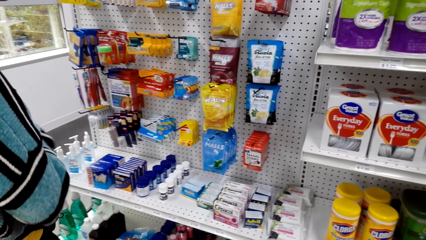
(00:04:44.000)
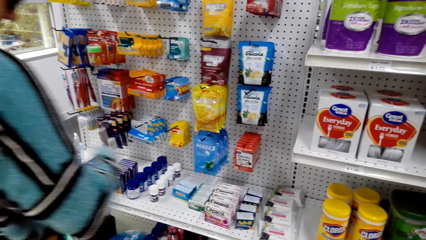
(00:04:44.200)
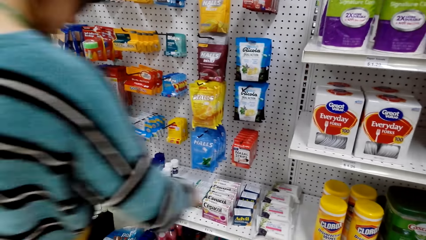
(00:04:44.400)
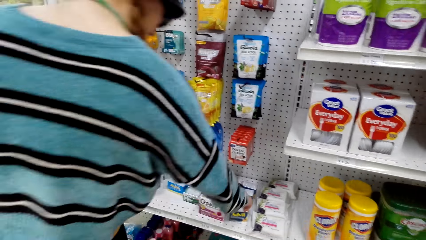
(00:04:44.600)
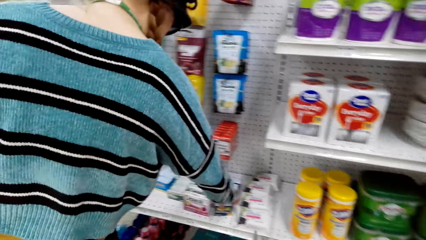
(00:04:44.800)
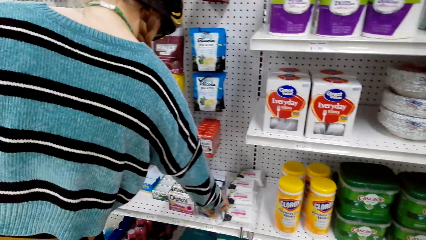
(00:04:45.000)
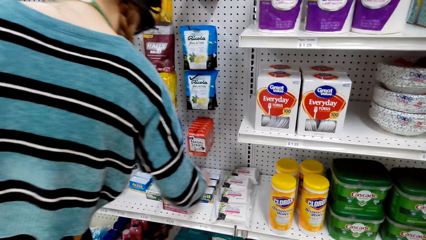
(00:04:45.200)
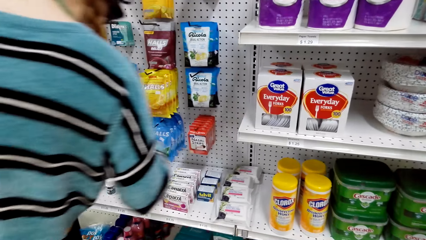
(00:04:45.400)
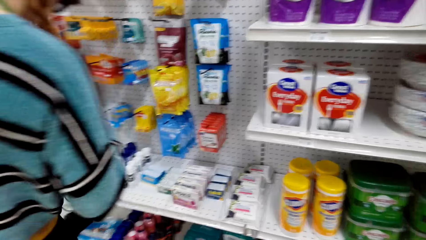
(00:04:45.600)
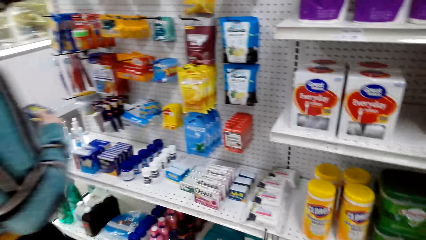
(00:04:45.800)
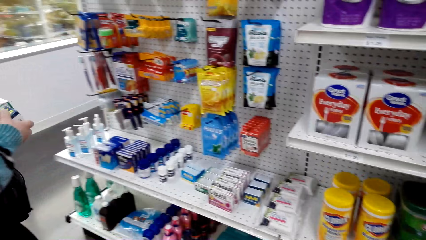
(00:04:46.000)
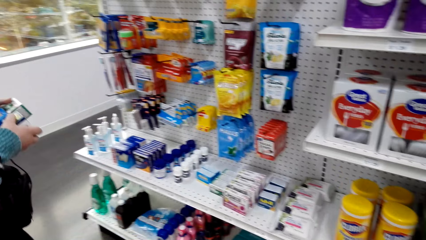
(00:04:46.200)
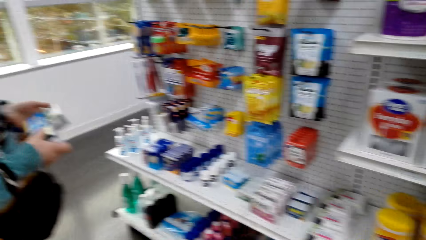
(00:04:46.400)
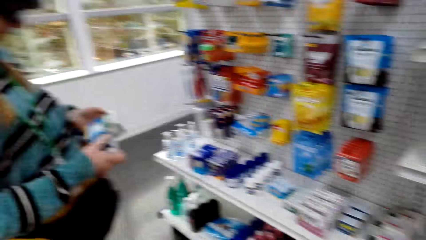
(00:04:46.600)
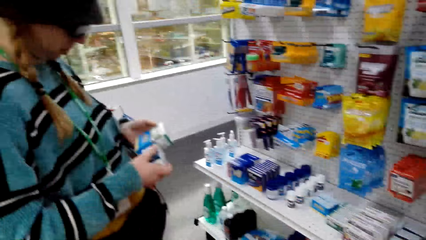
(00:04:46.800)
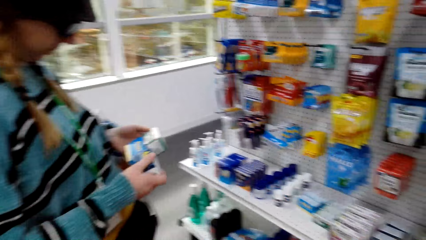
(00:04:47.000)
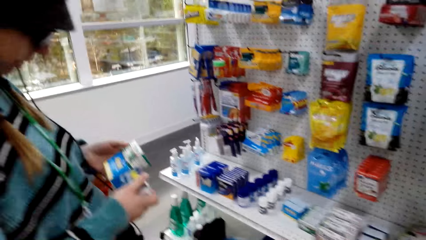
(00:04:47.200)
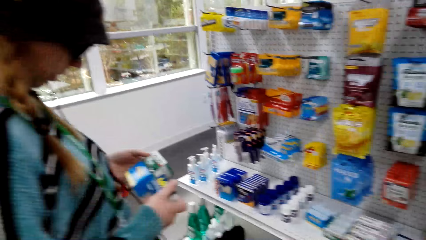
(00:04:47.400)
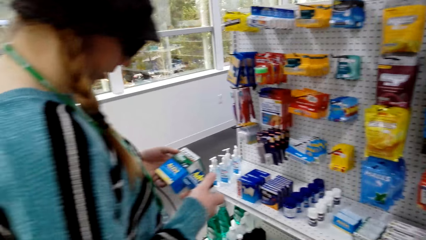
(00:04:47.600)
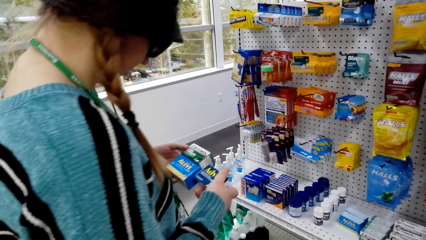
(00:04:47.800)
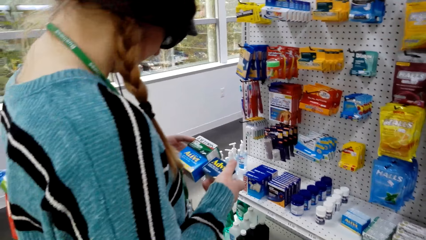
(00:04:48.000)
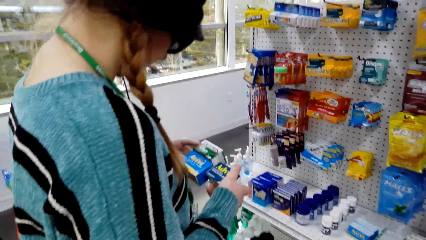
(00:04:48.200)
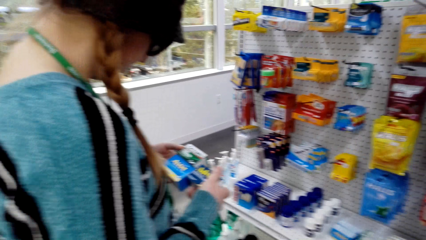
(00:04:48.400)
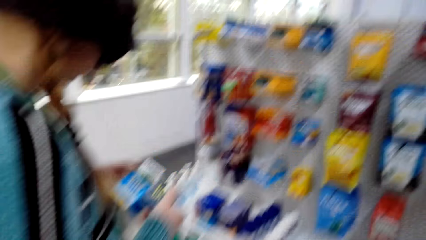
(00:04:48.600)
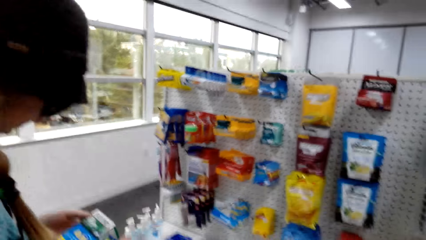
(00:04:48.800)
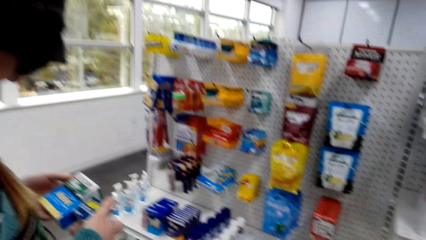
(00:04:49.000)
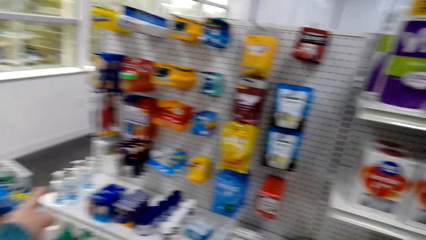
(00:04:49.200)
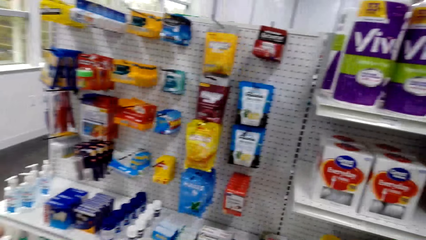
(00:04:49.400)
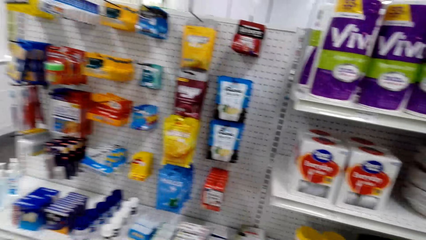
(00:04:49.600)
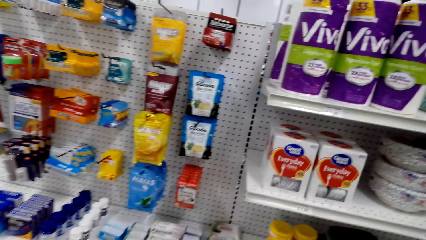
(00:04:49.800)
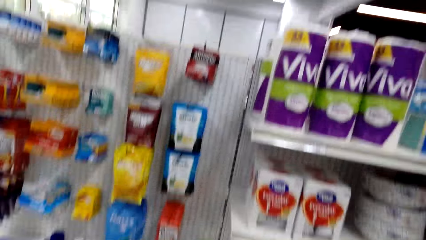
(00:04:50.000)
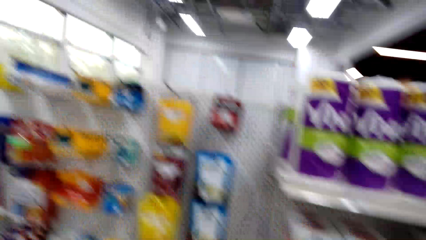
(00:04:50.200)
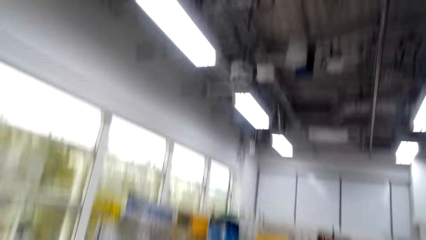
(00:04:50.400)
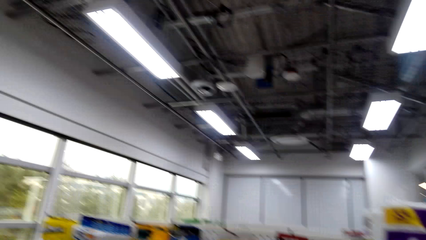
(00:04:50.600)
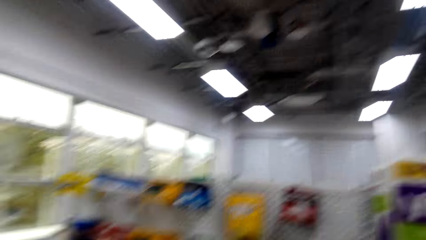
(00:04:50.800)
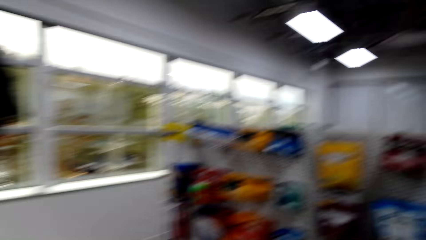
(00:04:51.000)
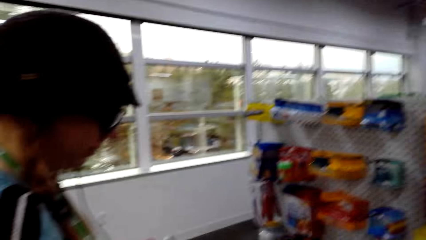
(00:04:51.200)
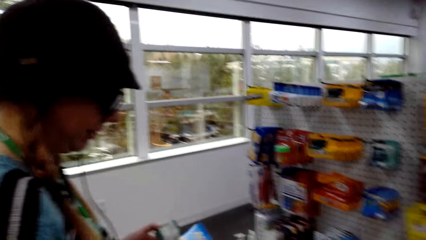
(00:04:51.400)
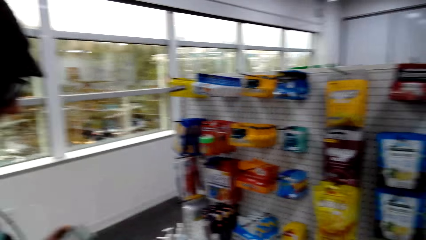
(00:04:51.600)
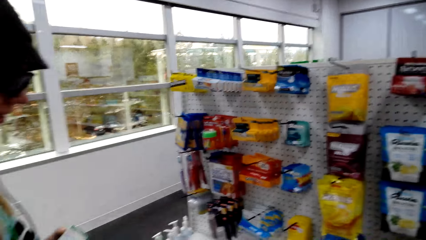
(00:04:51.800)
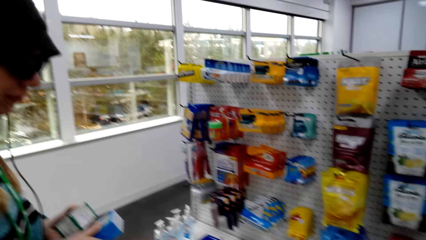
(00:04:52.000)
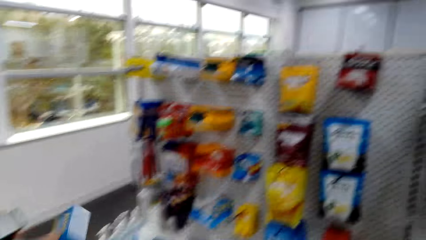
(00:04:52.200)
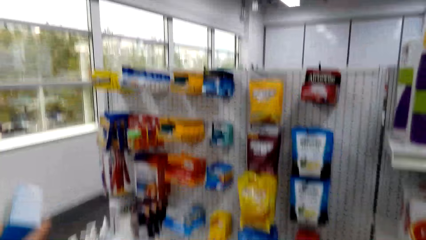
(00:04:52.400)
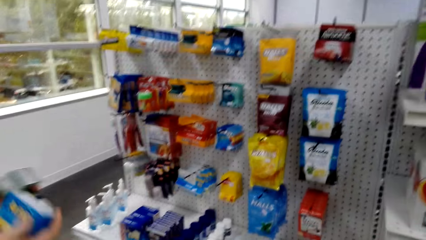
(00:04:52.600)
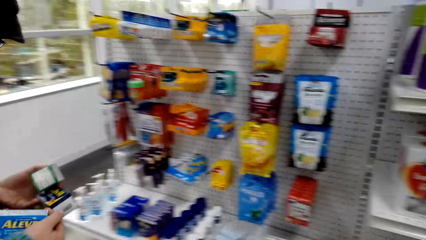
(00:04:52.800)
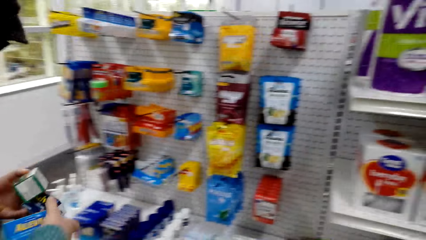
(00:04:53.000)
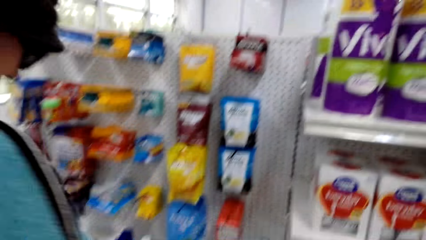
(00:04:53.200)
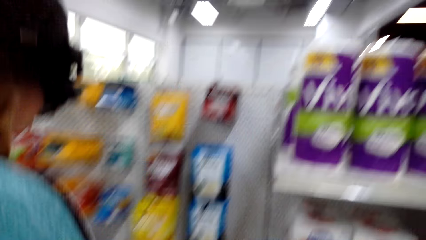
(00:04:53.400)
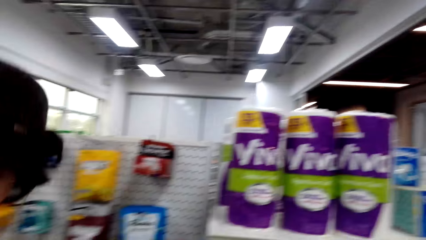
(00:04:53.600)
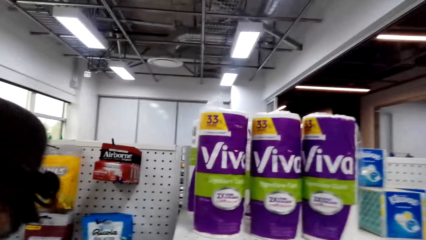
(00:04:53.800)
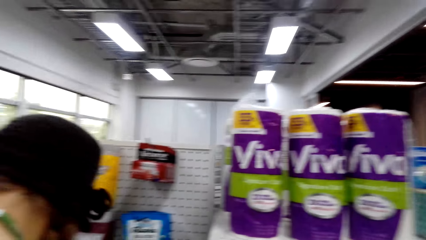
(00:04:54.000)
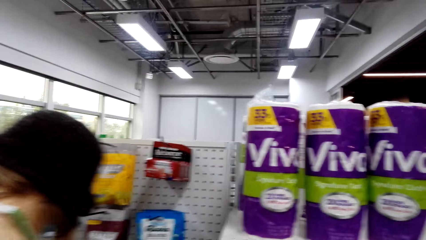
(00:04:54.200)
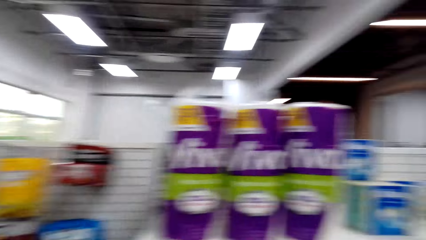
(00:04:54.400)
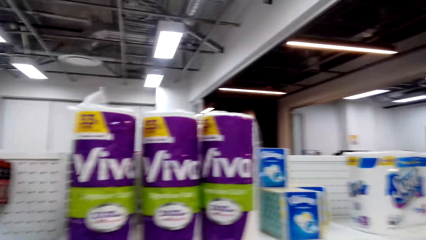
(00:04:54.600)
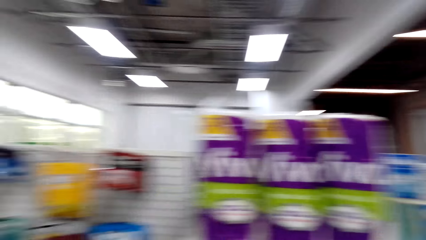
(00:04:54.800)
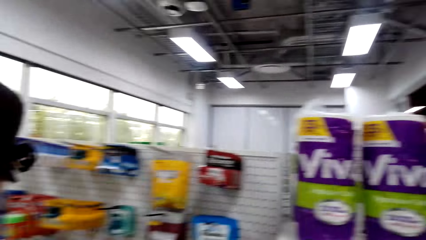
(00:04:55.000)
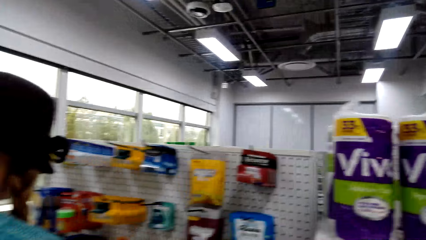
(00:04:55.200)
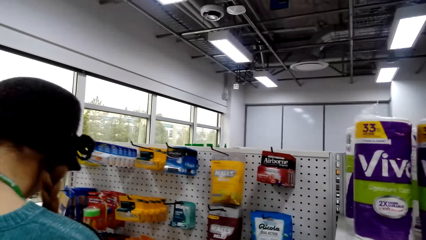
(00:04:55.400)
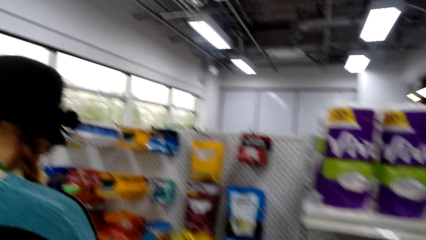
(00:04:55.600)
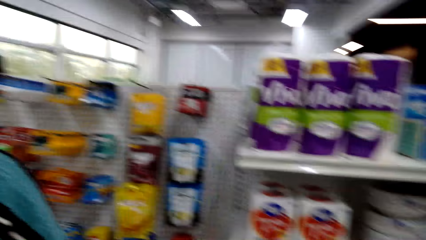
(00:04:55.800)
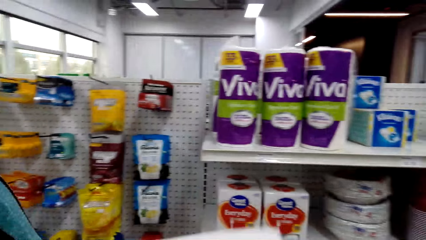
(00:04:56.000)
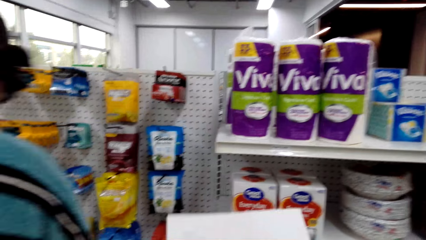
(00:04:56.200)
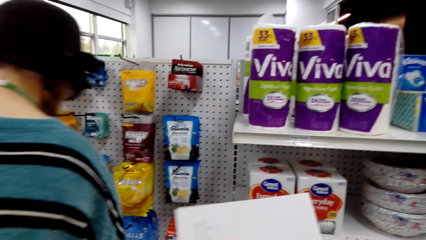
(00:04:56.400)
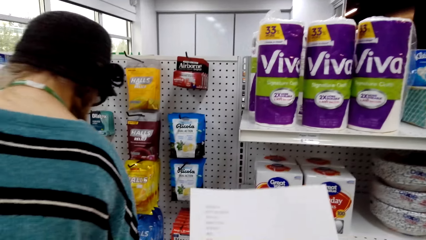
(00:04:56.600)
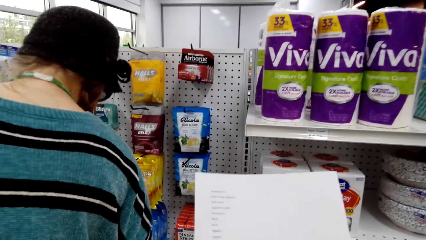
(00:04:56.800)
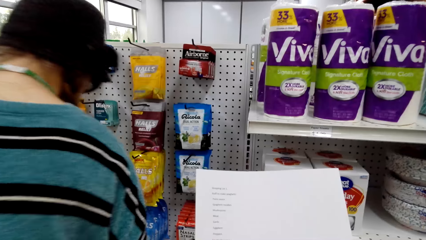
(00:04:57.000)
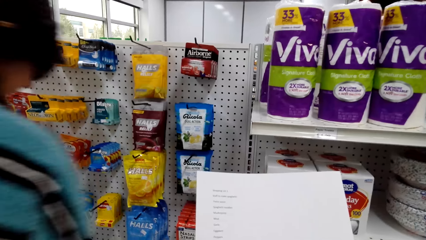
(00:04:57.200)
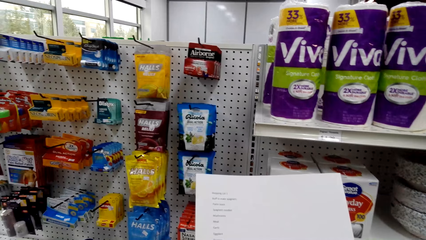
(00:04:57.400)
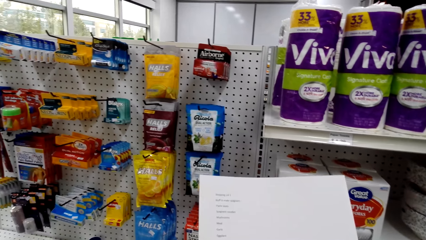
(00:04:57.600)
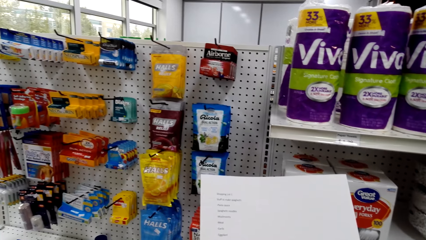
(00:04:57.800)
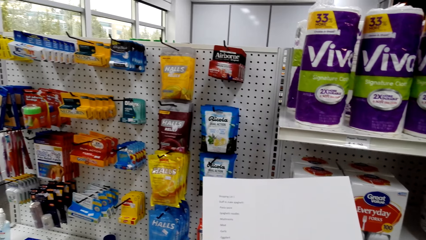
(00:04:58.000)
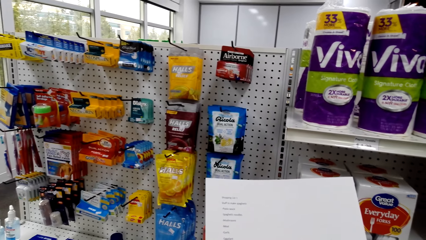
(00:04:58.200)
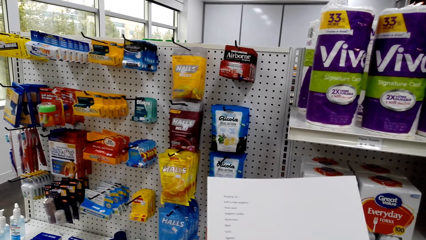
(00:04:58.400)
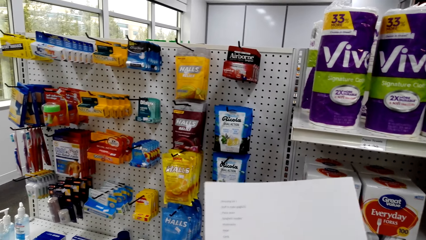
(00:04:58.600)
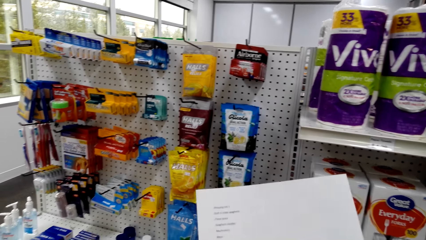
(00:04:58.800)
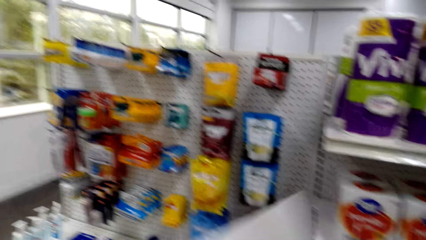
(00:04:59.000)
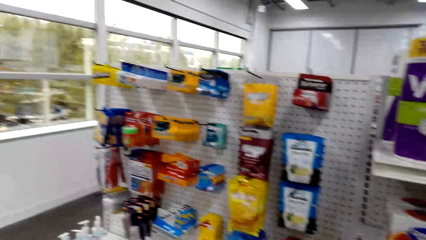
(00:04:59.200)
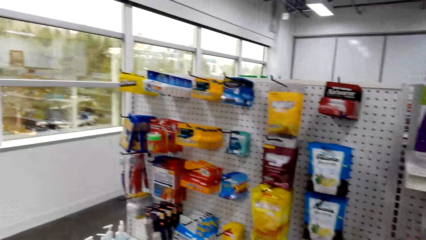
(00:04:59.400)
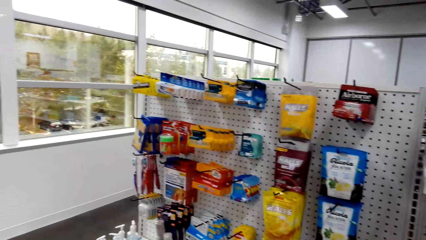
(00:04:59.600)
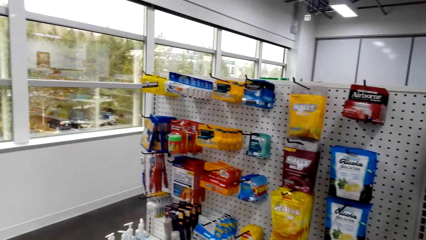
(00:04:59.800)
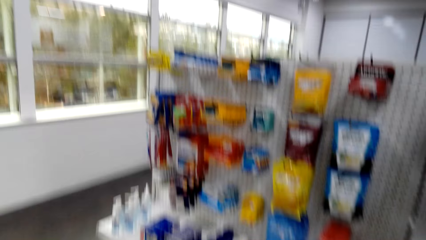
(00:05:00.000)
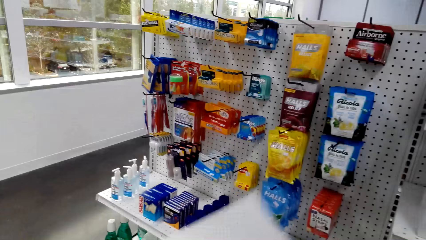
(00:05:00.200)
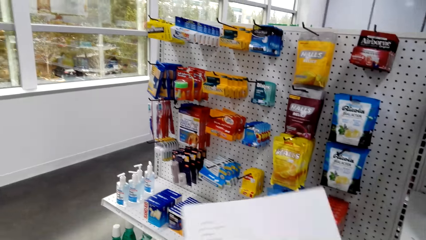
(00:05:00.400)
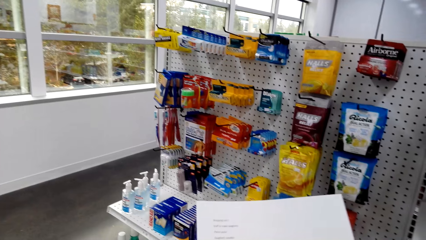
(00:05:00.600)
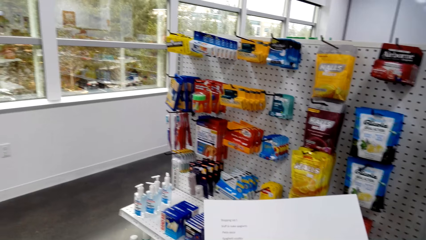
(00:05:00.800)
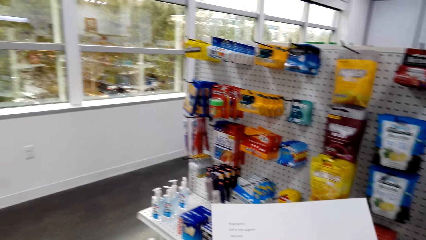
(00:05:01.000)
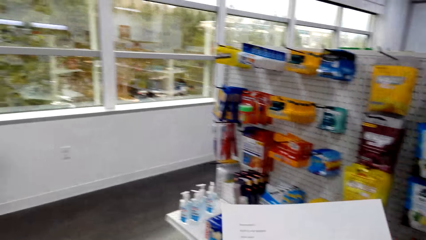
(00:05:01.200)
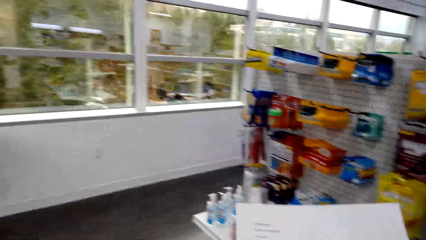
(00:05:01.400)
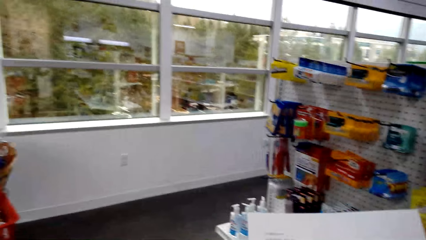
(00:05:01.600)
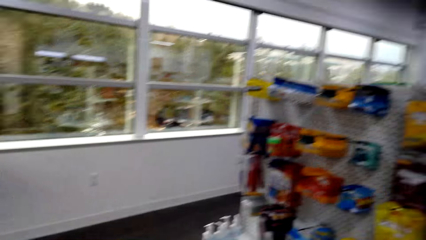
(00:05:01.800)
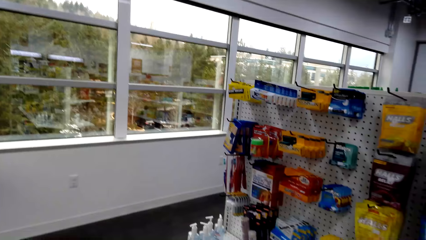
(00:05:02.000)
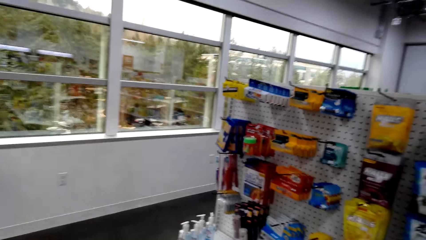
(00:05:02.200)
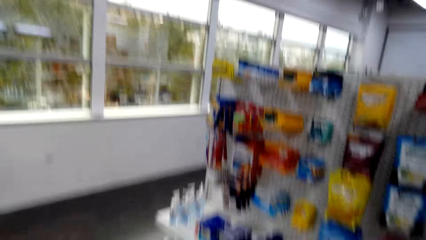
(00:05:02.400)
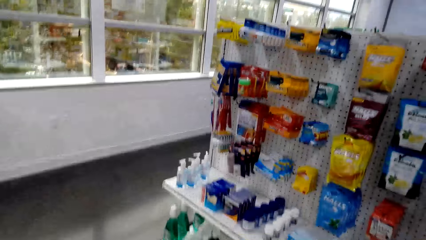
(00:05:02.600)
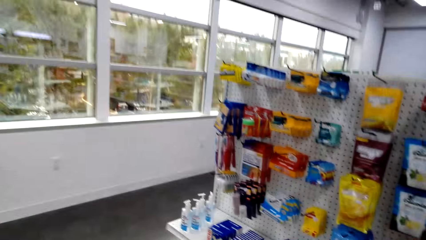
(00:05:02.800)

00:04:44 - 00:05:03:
A woman picks something. The woman looks at the item. The woman reads on the packets. The woman puts the item on the shelf. The camera wearer looks at the list on the piece of paper. They move the piece of paper and converse.
